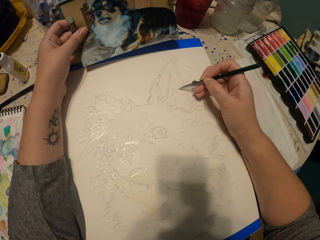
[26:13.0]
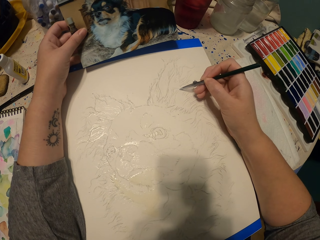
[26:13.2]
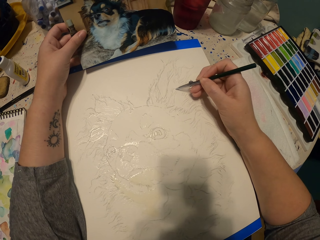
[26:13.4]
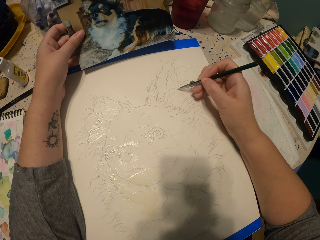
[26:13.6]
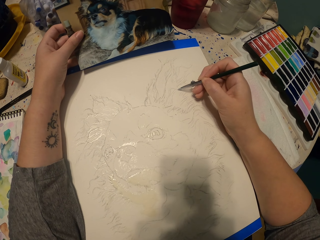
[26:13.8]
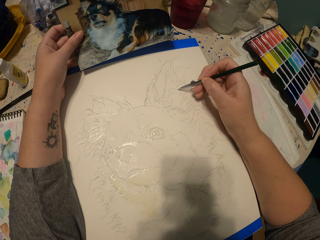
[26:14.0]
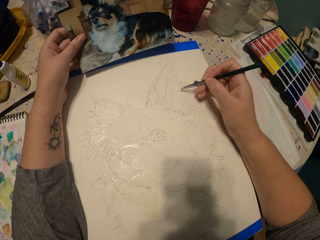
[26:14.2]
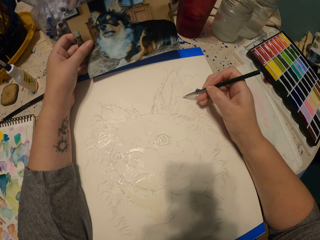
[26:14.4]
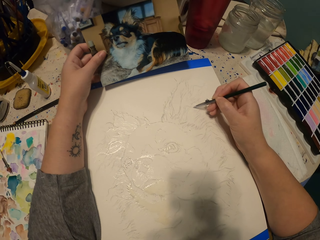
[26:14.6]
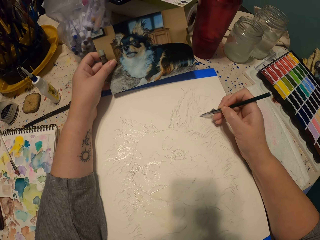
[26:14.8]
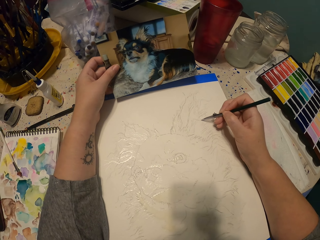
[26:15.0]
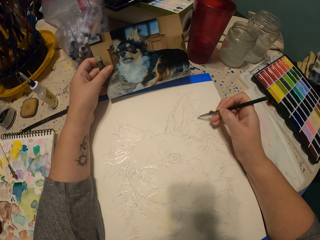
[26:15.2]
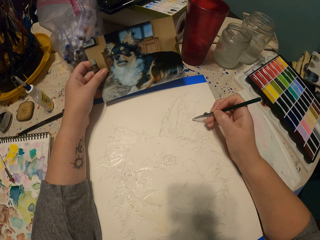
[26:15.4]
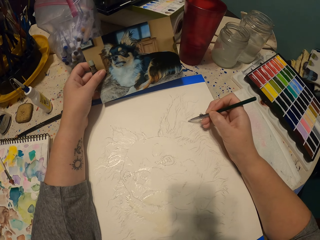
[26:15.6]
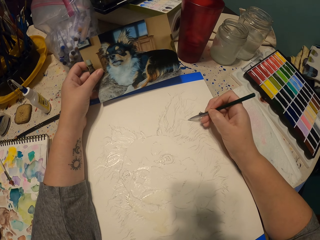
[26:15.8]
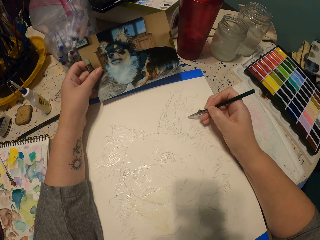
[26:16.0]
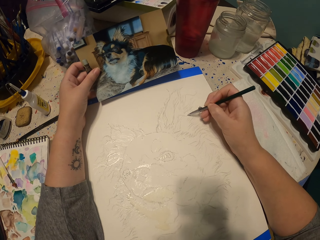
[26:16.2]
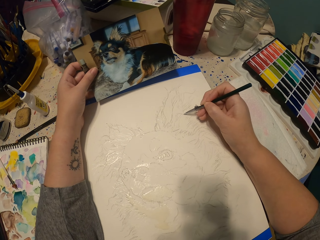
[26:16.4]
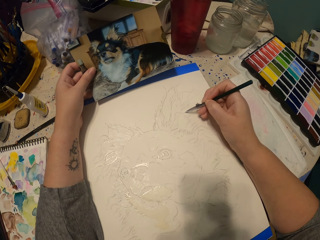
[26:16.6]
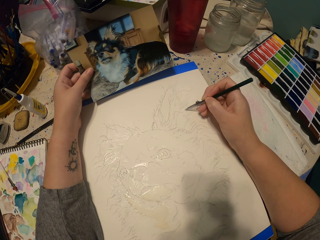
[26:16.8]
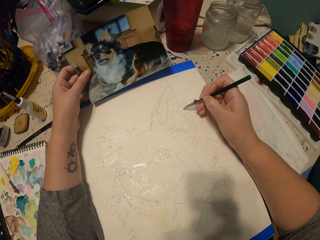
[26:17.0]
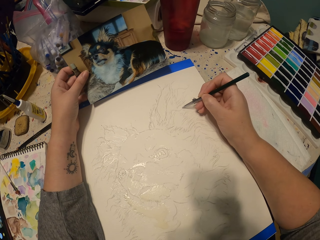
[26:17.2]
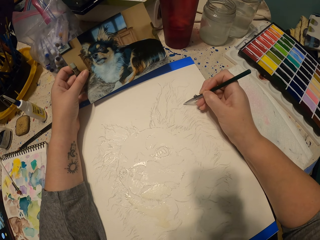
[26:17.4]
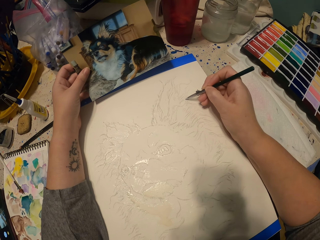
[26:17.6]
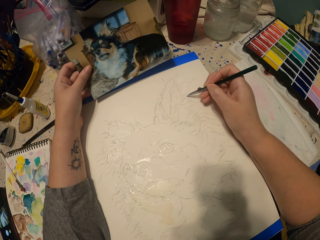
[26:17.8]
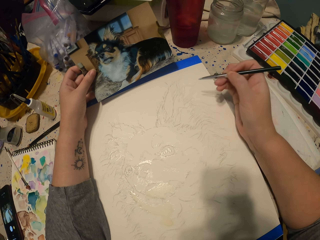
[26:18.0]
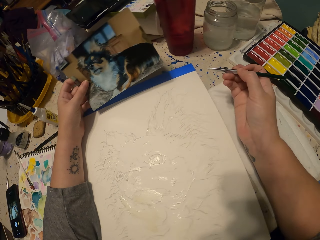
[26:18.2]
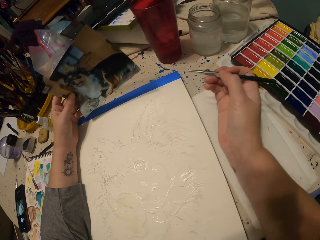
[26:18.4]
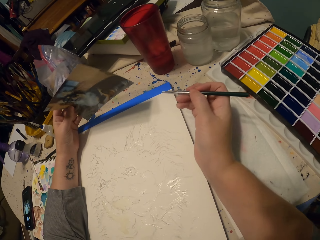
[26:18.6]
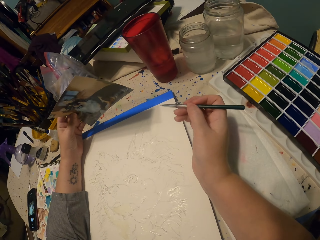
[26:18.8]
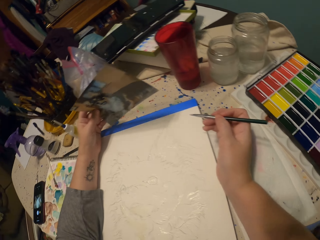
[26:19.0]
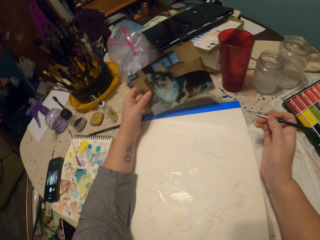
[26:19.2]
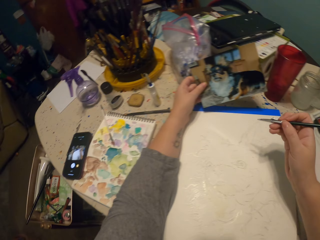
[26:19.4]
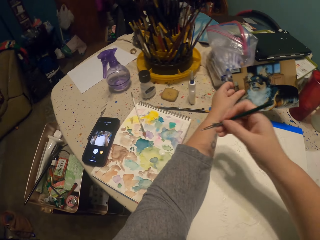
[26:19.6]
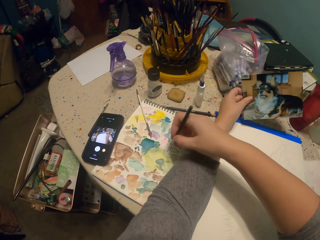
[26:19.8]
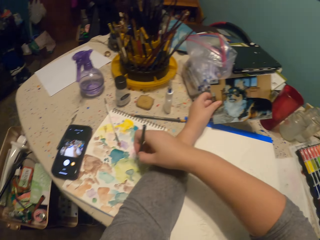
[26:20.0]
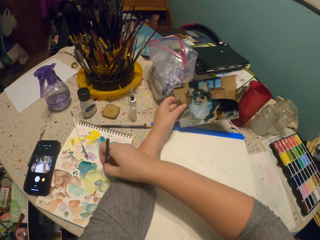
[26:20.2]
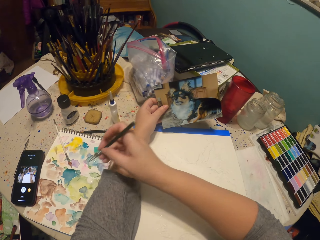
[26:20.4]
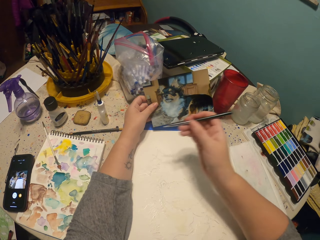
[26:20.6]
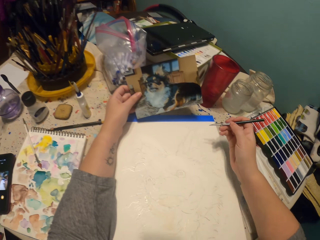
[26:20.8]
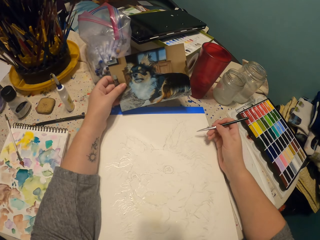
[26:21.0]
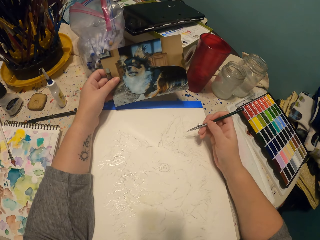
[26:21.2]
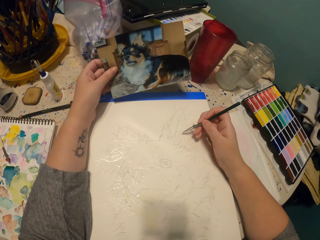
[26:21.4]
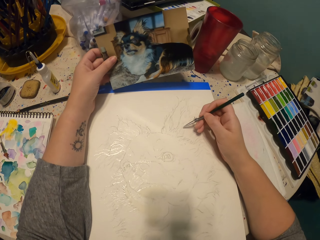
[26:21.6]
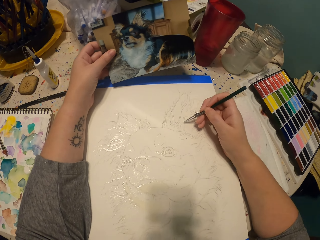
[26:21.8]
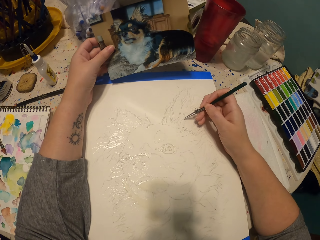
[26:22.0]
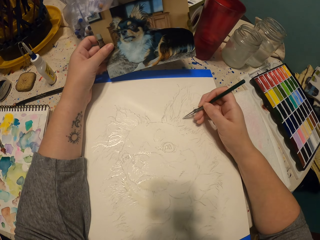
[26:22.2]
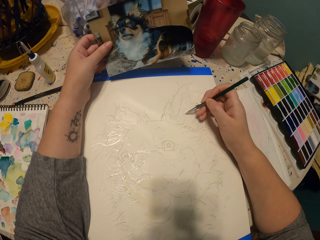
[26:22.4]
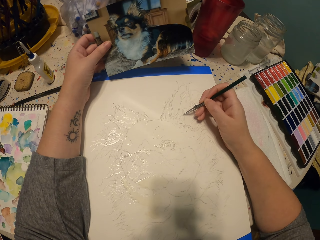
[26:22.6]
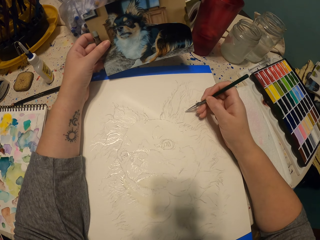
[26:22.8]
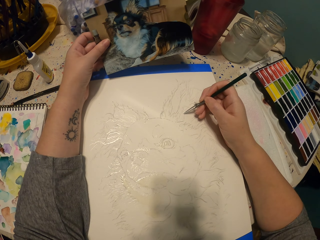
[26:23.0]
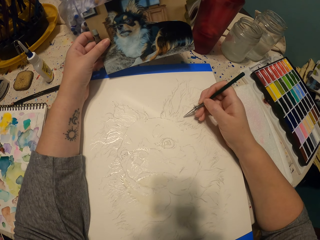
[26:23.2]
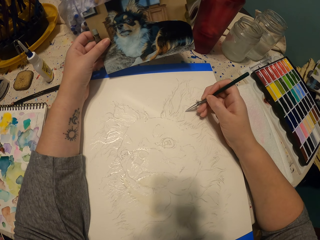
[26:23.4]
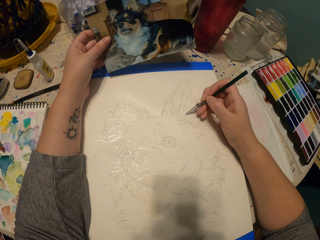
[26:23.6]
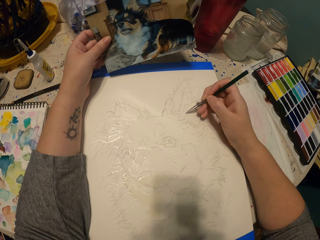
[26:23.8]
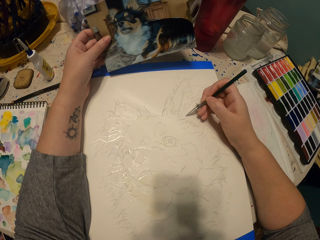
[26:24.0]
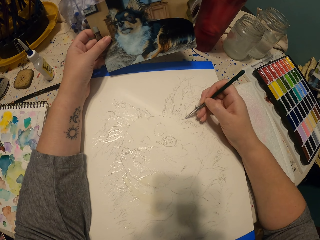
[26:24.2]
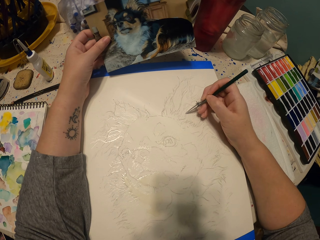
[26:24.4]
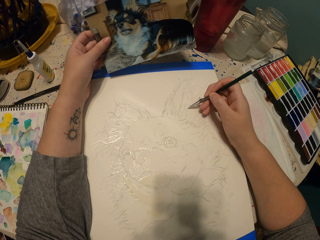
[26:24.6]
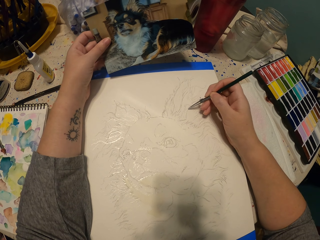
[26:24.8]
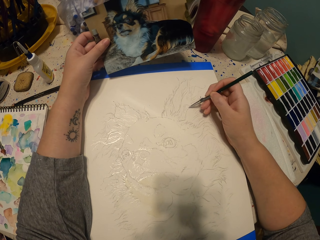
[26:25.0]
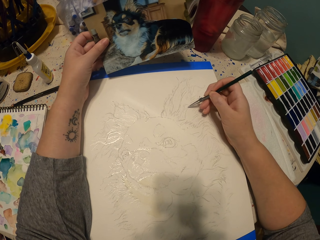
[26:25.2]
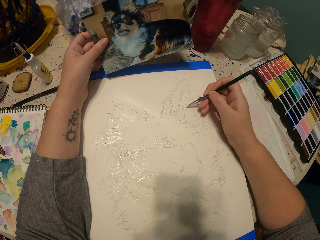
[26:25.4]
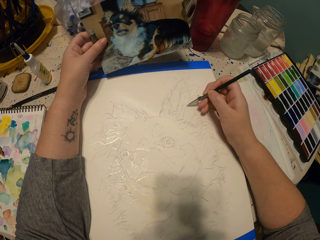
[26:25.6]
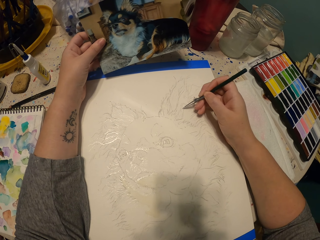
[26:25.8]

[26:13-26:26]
The camera wearer lifts their hands up. They dip the drawing pen in water paint. They sketch an ear of the dog on a piece of paper.

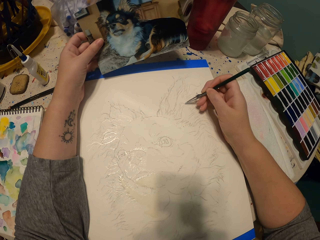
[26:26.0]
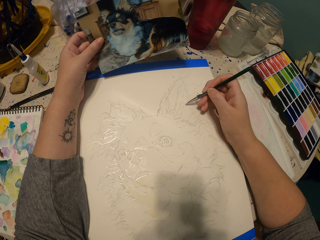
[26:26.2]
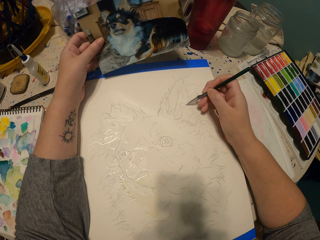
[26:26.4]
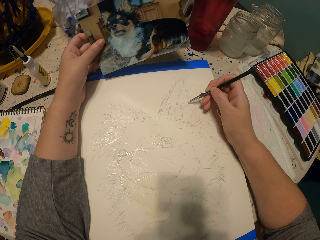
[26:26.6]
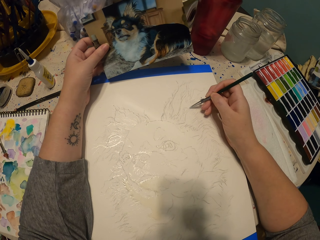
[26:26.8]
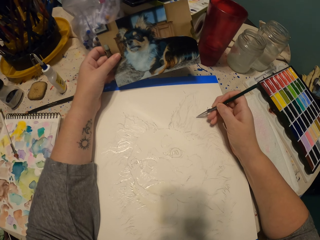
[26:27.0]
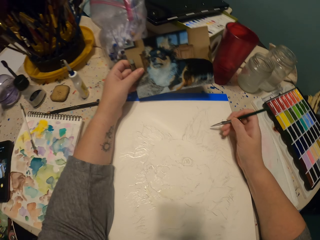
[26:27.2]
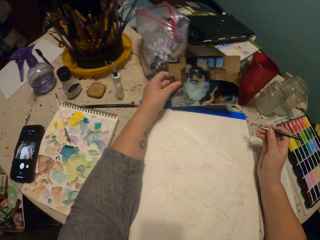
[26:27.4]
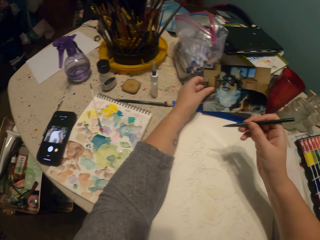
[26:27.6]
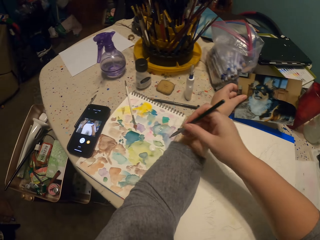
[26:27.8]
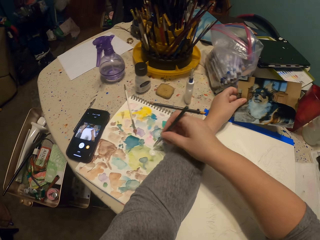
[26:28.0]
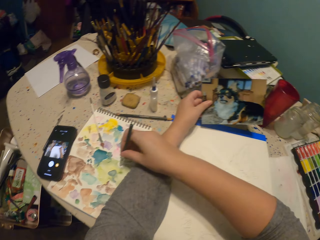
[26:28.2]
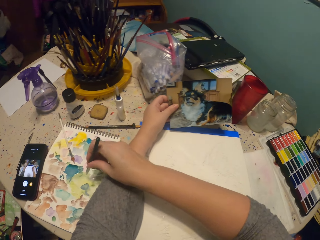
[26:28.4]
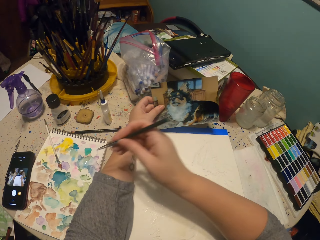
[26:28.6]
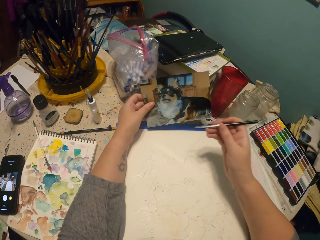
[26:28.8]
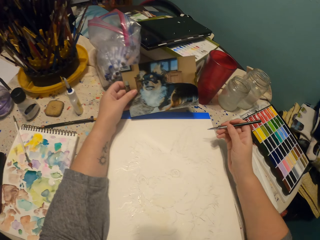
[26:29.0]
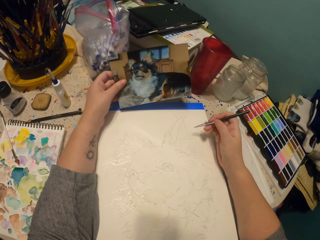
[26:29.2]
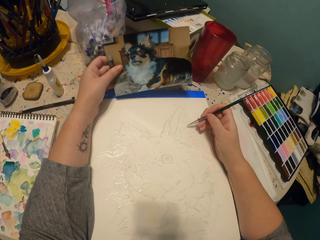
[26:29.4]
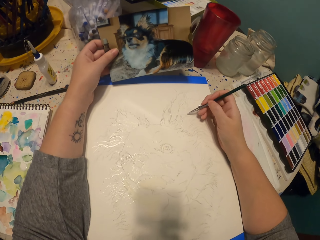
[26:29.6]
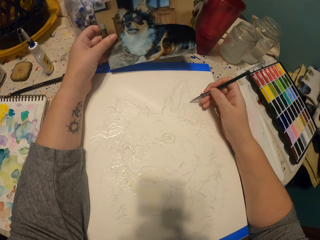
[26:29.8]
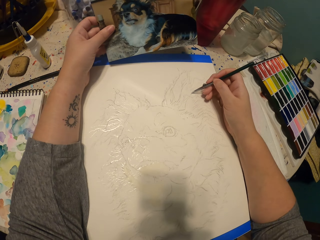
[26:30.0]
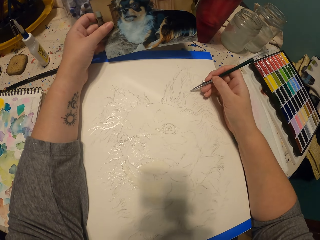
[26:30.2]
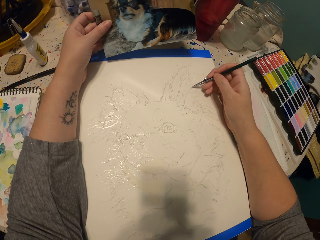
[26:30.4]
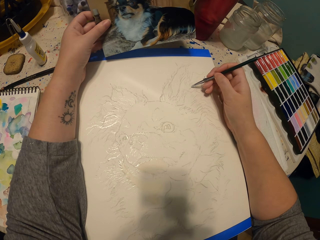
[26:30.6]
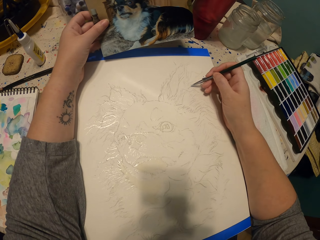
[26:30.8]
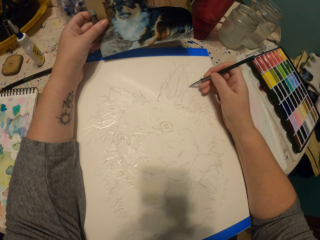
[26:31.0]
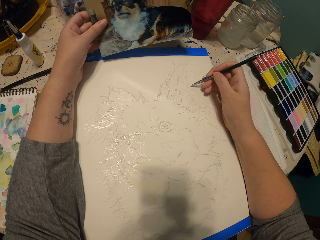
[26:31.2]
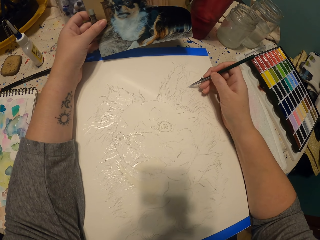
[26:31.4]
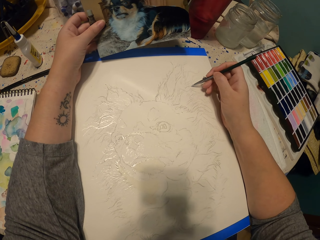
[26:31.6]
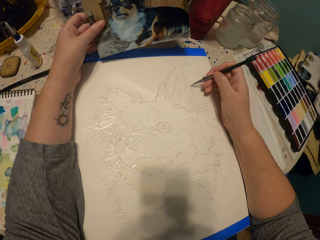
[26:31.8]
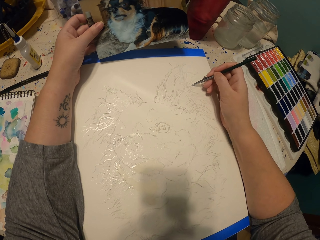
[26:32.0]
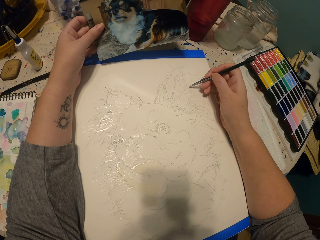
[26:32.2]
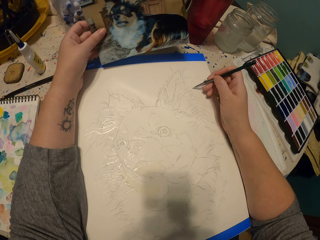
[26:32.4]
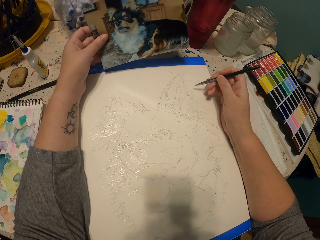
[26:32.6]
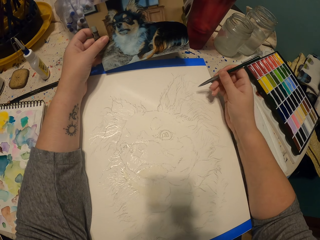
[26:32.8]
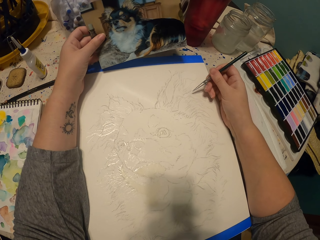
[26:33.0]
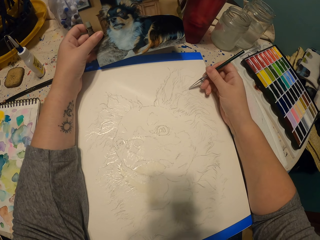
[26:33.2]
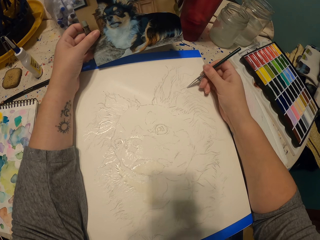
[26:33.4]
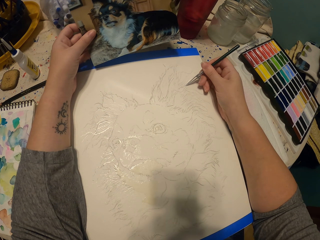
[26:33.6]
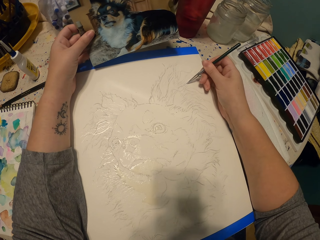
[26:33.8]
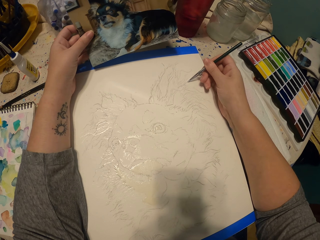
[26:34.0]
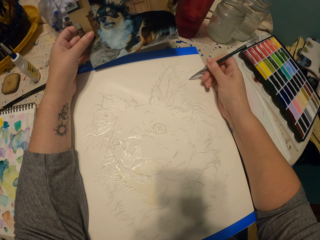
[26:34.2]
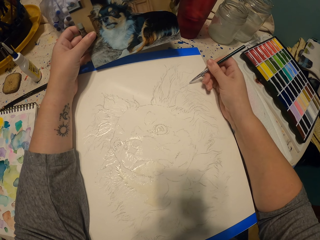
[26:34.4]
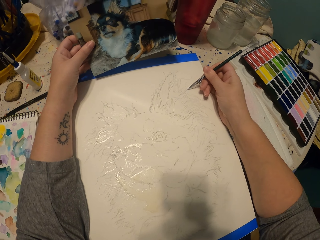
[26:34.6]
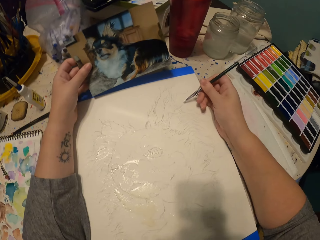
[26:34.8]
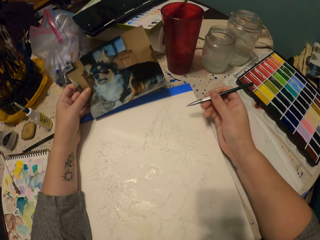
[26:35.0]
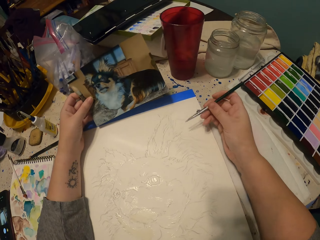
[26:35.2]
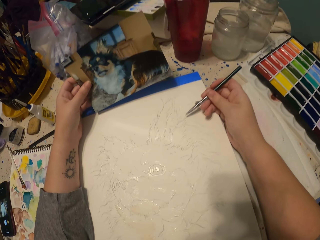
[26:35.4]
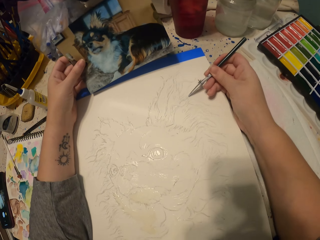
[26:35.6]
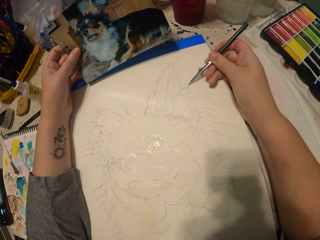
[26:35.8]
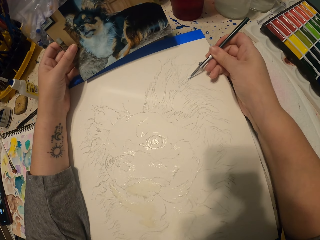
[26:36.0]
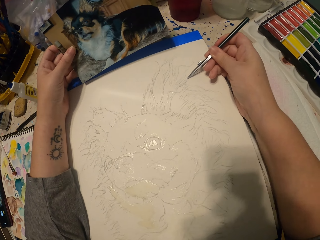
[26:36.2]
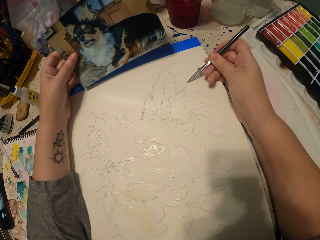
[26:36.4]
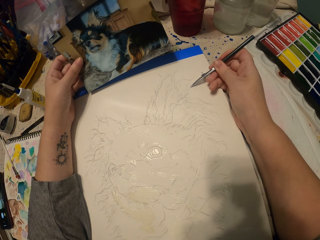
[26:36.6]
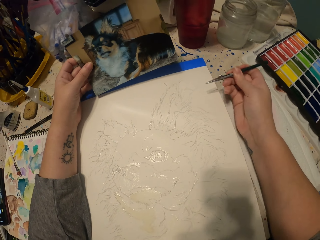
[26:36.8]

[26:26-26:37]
The camera wearer dips the drawing pen in water paint. They lift their hands up. They sketch an ear of the dog on a piece of paper.
